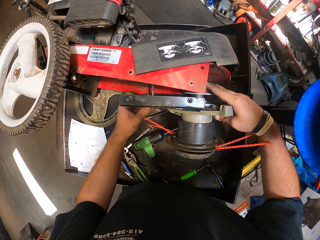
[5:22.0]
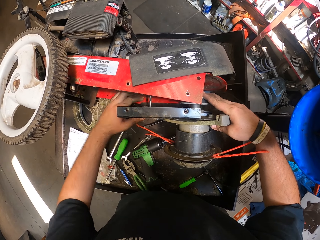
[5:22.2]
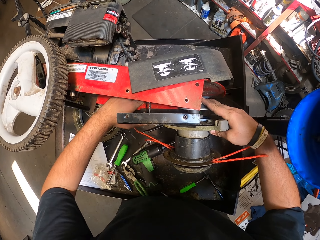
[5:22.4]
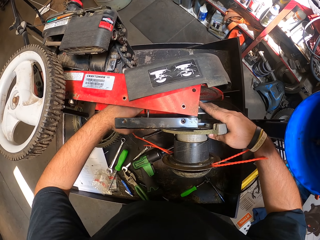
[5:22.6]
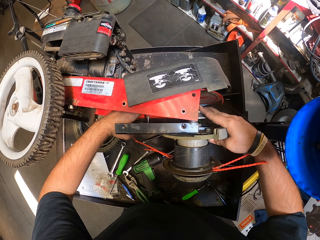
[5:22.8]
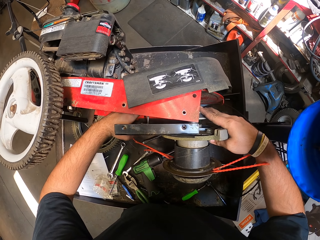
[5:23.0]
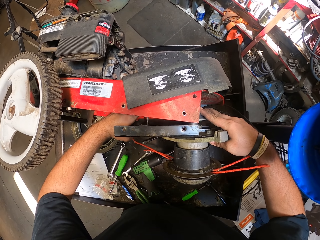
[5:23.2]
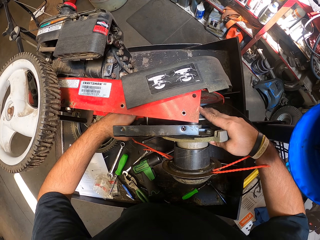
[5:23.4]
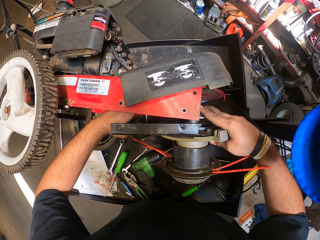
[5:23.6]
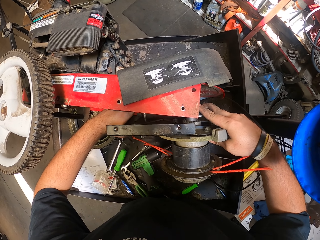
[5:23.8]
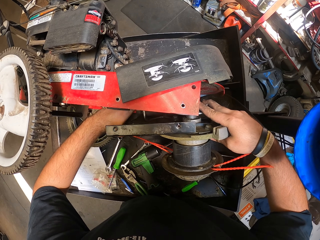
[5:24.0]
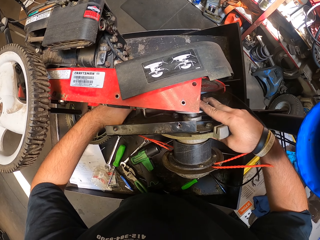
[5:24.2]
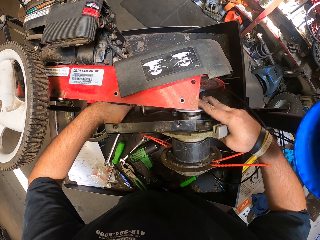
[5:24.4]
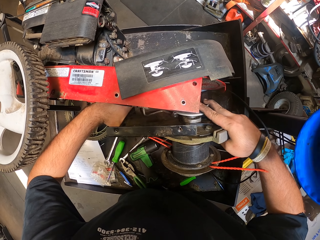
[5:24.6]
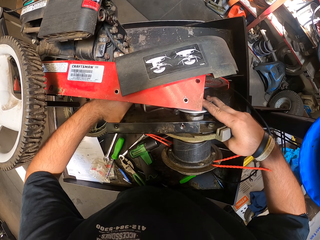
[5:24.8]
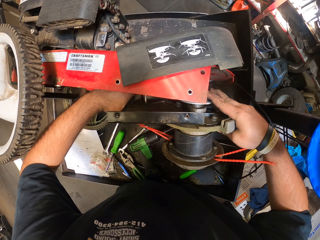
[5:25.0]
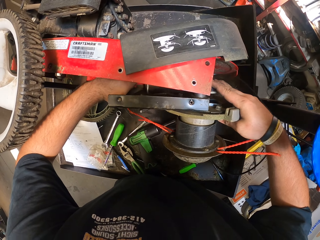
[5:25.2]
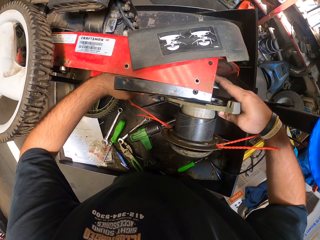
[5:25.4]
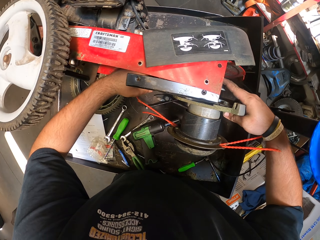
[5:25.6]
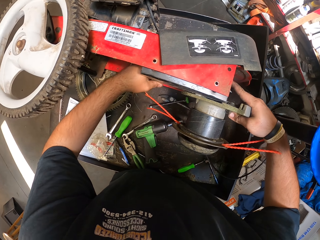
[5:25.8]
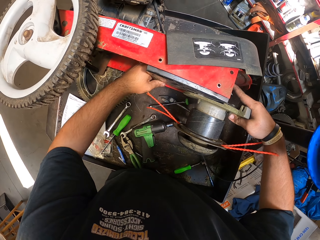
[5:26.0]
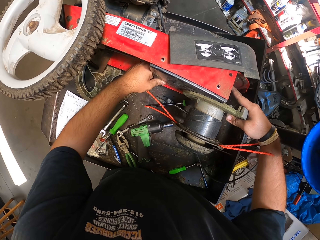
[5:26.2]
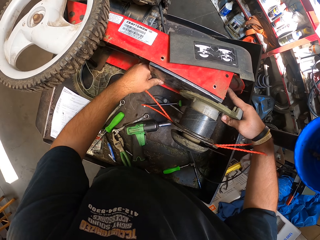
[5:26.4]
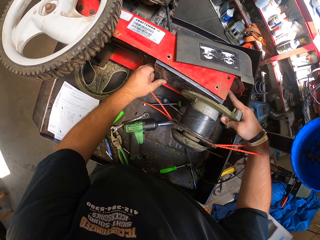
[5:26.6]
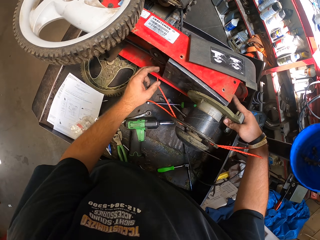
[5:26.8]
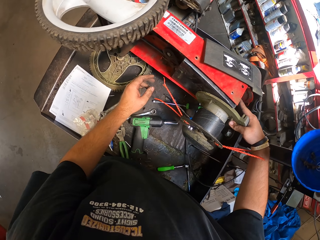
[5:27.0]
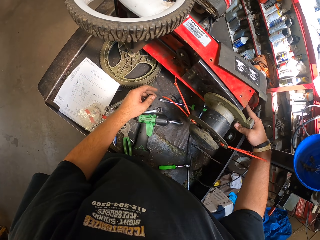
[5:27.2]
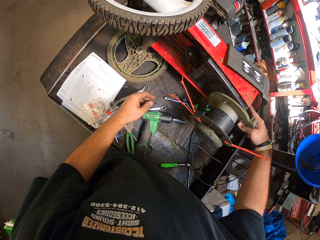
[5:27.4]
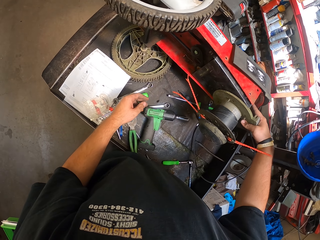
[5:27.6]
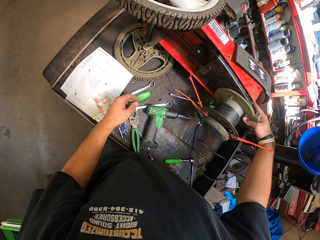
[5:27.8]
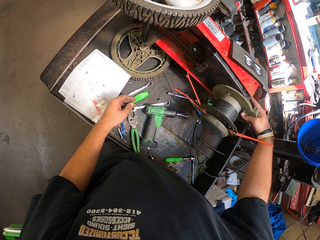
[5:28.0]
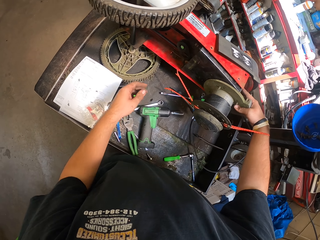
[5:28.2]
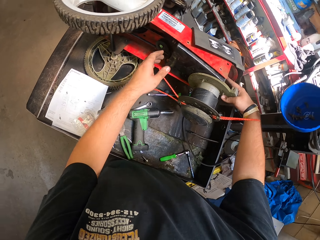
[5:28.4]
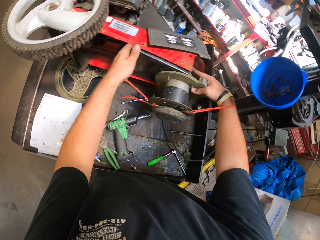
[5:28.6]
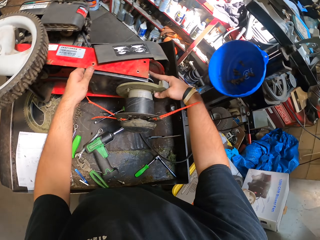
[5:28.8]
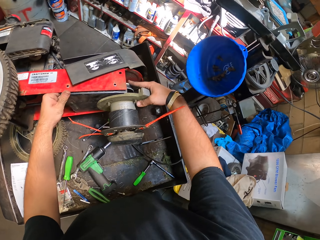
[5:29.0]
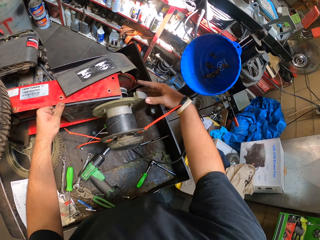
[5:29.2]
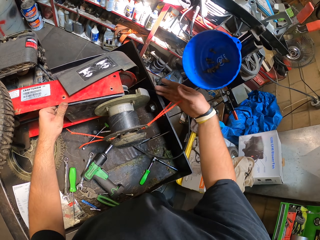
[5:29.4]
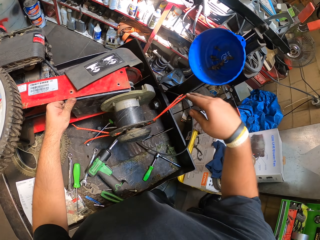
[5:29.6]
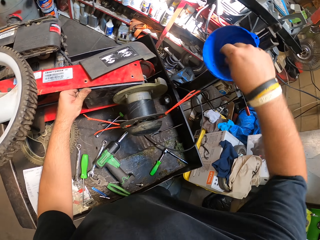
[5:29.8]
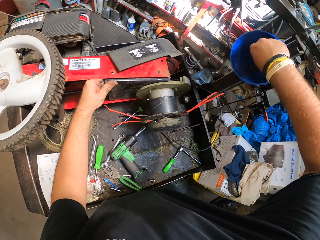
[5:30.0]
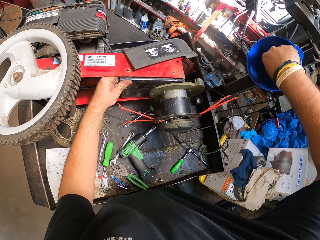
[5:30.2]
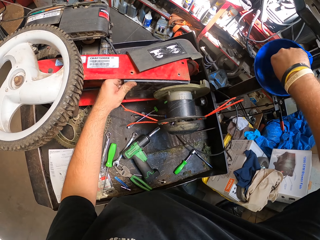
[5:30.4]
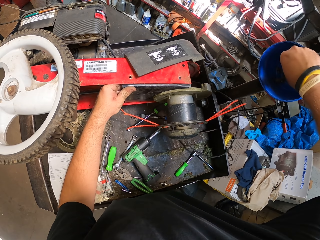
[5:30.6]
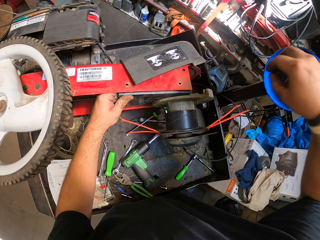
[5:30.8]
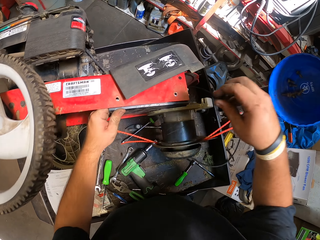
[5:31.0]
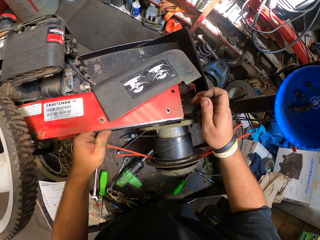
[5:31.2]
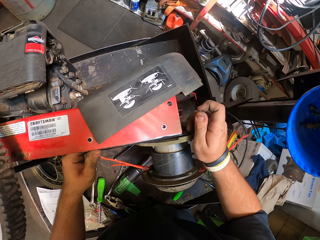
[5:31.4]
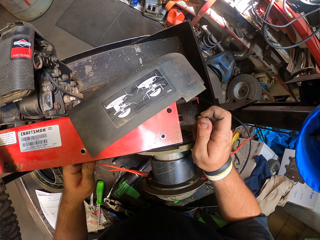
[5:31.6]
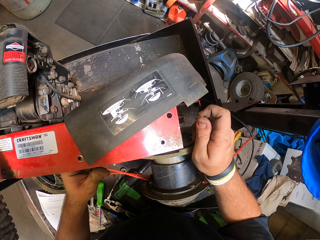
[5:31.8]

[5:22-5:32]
The camera wearer fixes the motor. They look at the motor. They pick up a screw.

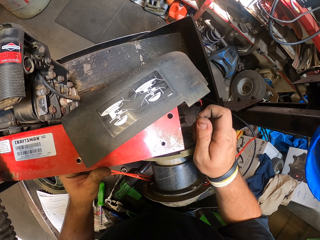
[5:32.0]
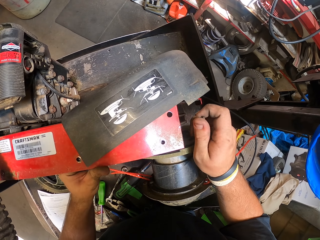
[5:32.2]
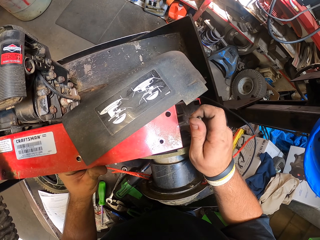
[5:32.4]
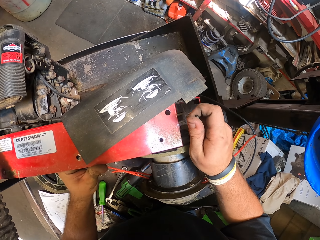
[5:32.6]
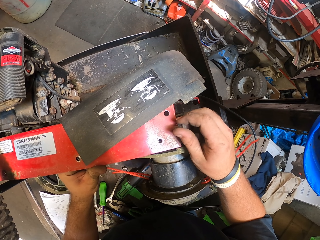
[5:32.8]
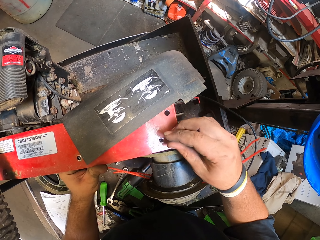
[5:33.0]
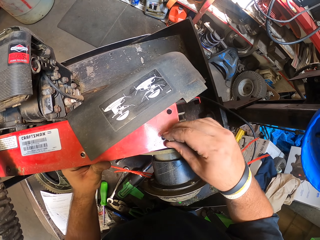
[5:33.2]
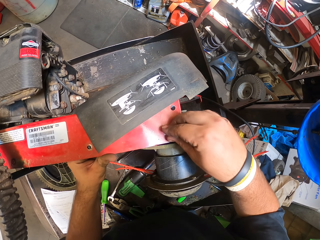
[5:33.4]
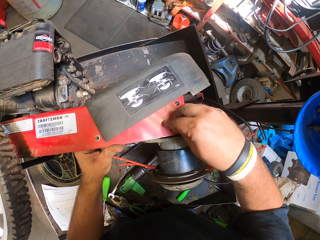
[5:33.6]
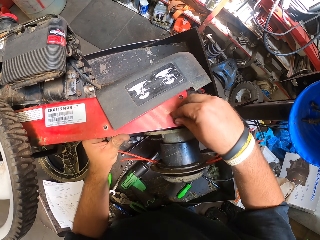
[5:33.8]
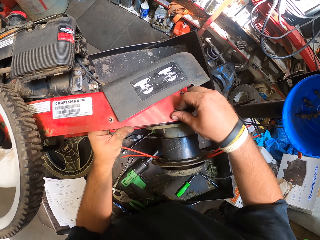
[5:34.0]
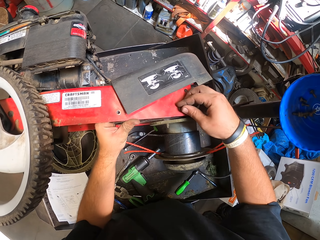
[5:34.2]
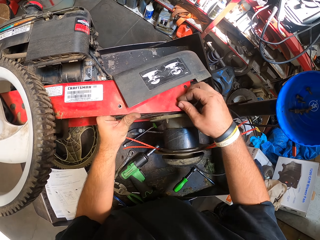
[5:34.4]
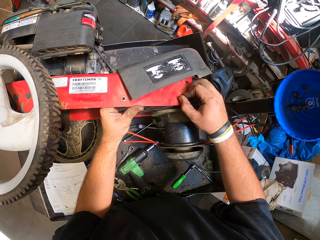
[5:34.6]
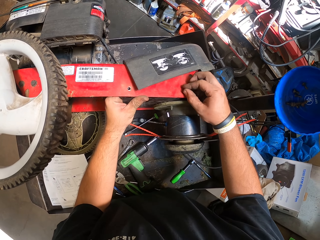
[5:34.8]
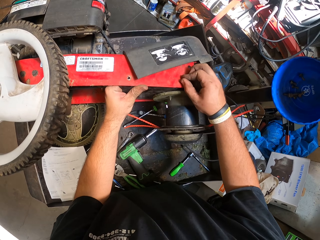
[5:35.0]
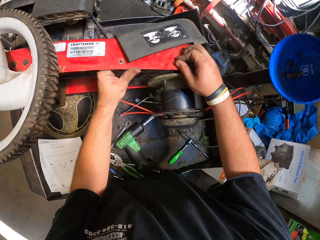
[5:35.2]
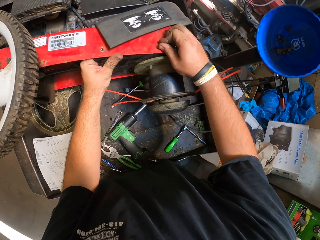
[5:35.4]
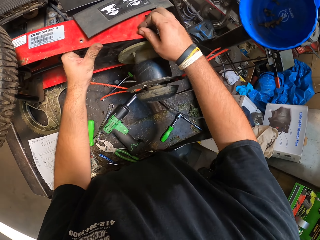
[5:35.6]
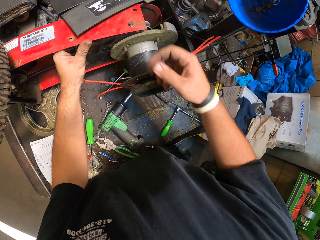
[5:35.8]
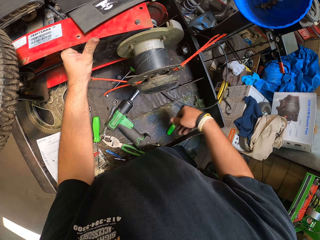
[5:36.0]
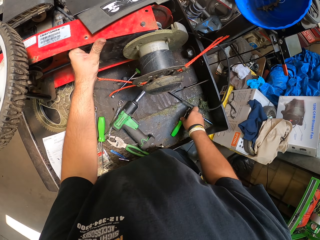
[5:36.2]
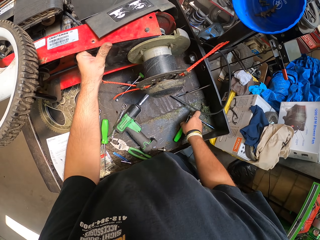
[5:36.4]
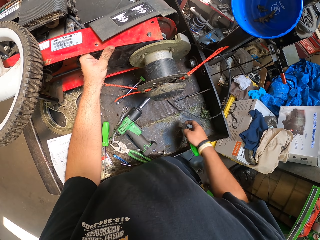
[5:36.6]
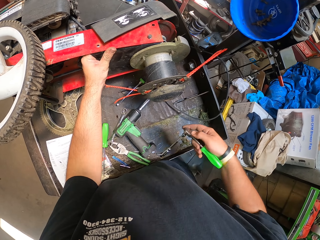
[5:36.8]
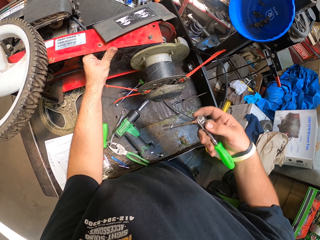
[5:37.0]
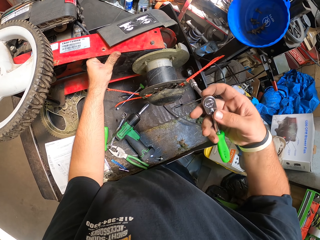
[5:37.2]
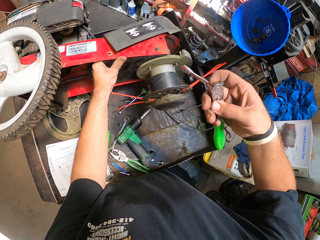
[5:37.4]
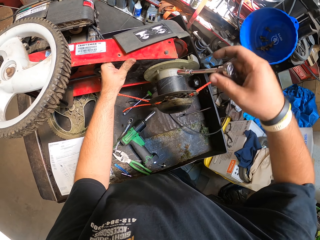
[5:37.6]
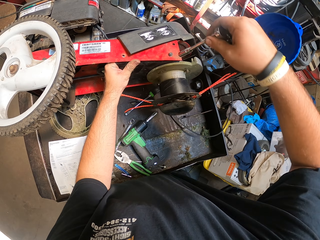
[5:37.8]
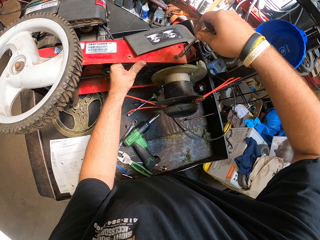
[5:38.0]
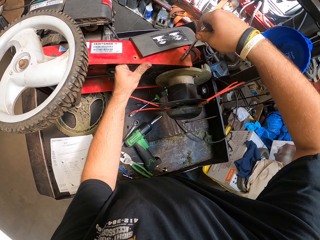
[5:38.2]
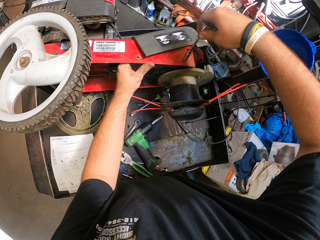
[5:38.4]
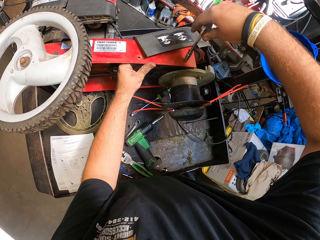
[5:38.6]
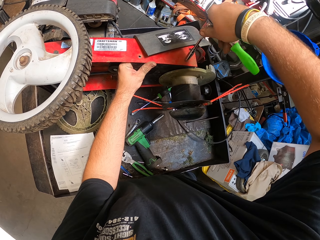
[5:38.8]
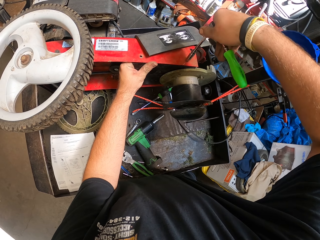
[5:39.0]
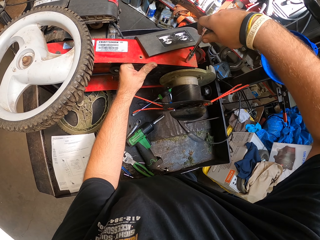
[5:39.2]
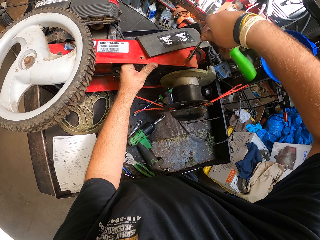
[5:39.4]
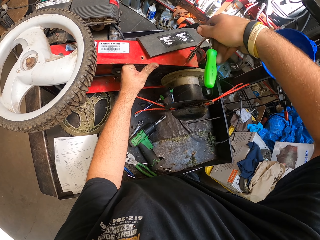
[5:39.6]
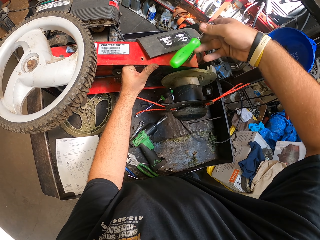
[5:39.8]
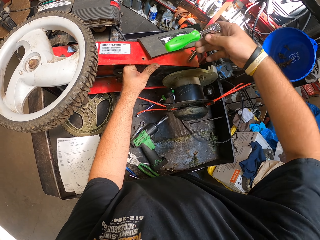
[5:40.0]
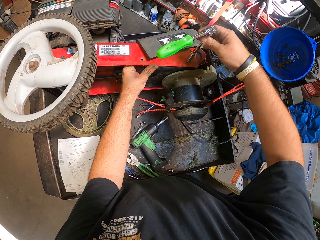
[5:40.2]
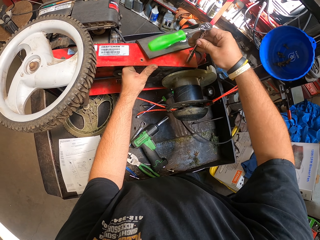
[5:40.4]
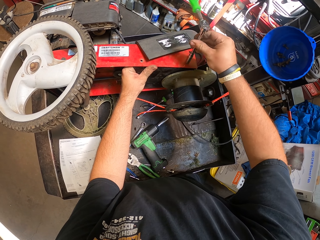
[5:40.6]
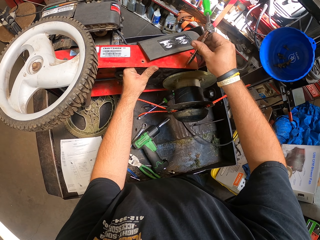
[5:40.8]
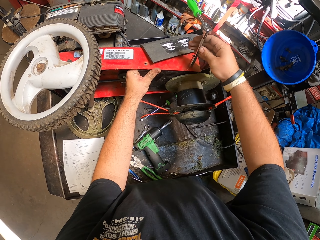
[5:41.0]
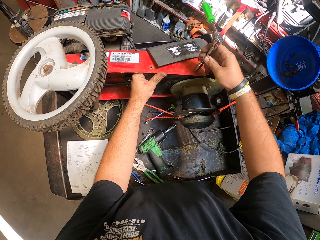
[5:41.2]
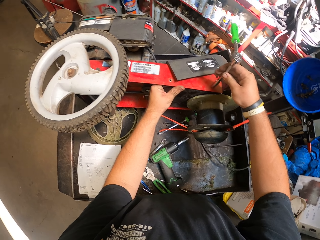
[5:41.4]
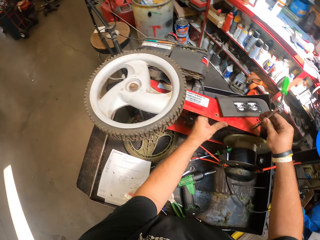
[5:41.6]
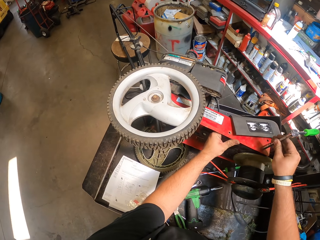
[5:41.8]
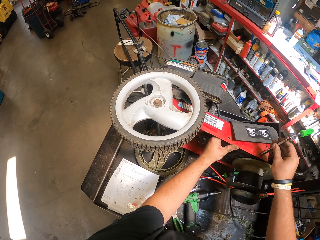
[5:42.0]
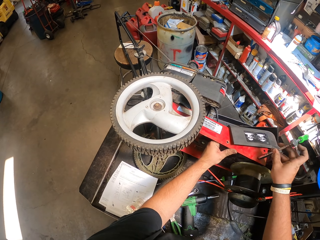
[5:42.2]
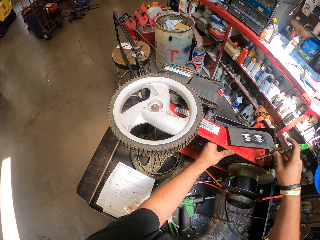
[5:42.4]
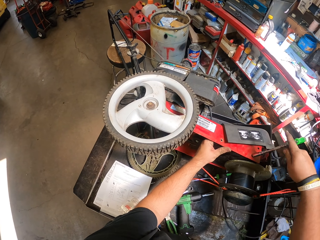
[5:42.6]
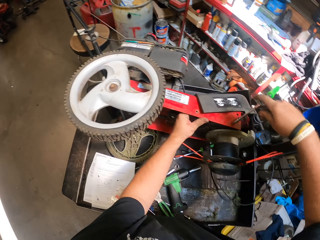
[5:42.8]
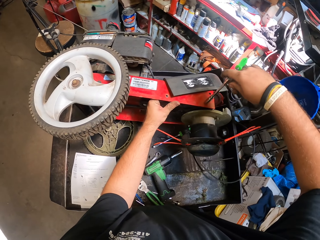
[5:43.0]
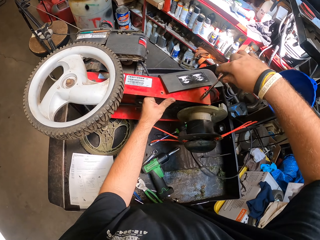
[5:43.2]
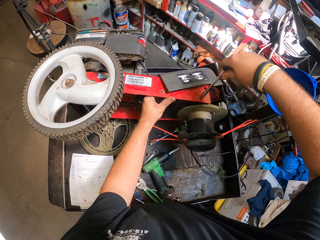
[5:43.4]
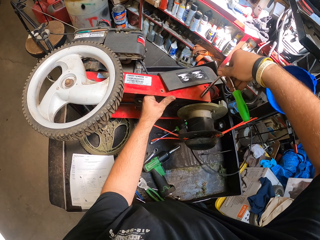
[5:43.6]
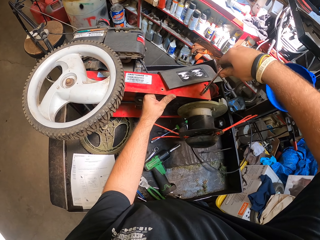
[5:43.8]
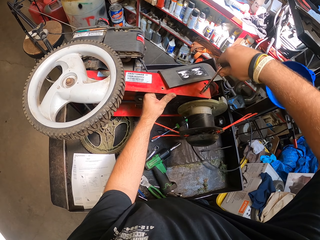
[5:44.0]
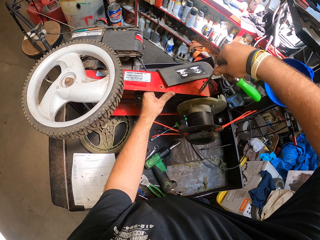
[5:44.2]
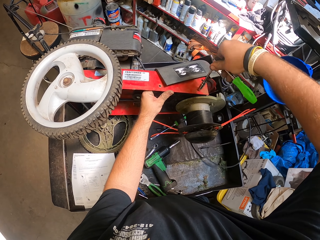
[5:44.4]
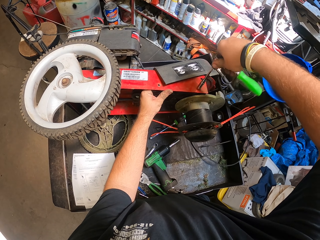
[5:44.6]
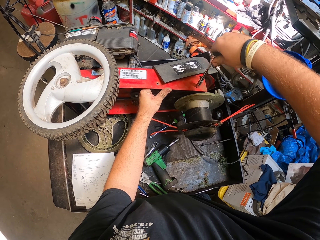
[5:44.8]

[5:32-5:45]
The camera wearer adjusts the motor. They put the screw on the lawnmower. They adjust the bolt by hand. They take a torque wrench or combined screwdriver. They adjust the bolt. They look around the garage.
